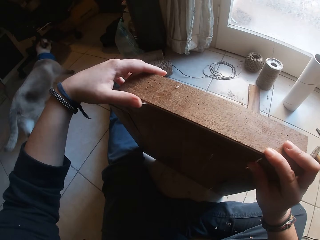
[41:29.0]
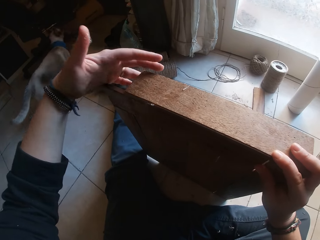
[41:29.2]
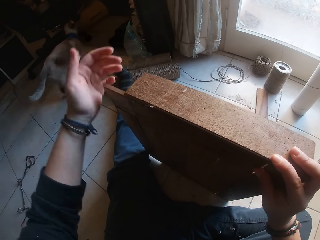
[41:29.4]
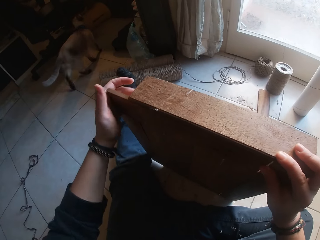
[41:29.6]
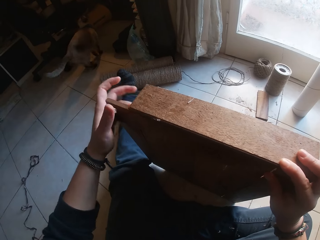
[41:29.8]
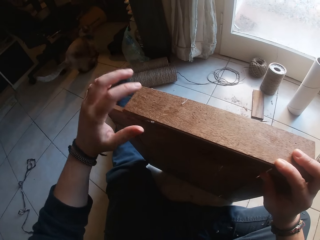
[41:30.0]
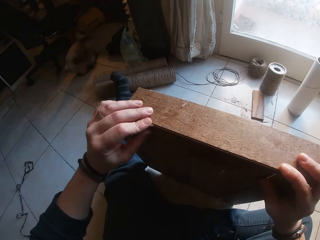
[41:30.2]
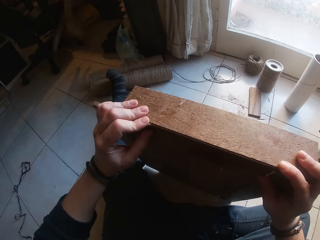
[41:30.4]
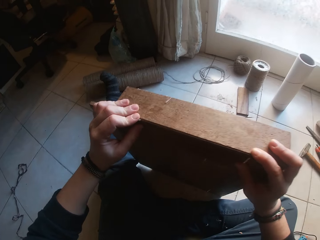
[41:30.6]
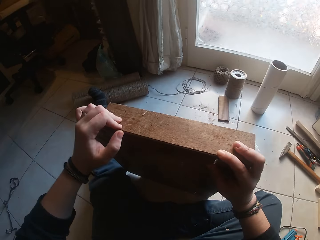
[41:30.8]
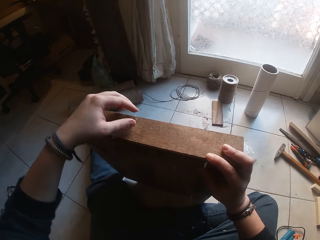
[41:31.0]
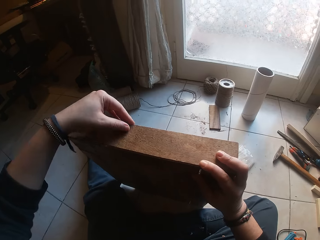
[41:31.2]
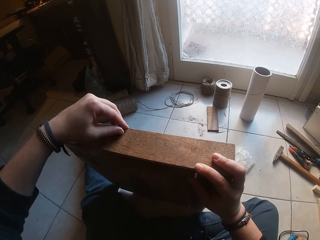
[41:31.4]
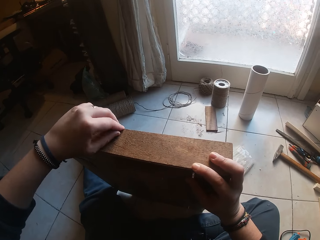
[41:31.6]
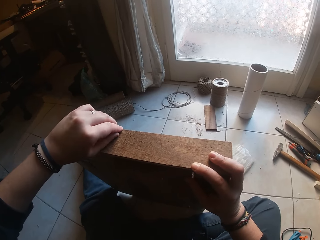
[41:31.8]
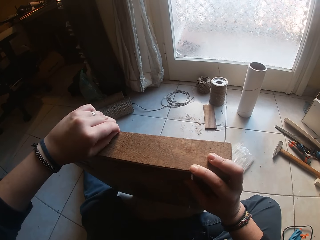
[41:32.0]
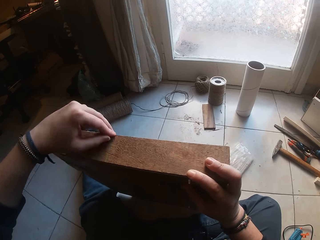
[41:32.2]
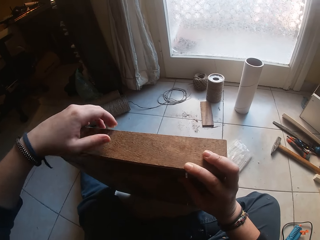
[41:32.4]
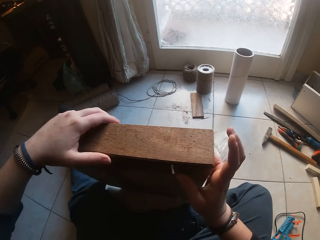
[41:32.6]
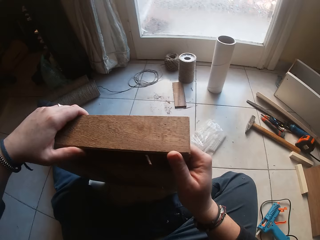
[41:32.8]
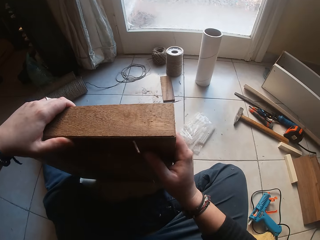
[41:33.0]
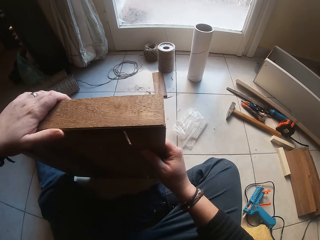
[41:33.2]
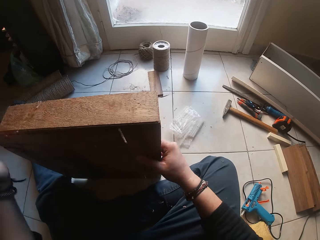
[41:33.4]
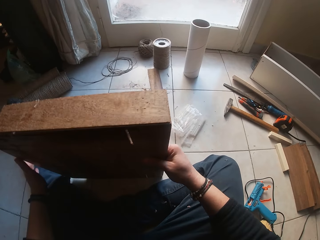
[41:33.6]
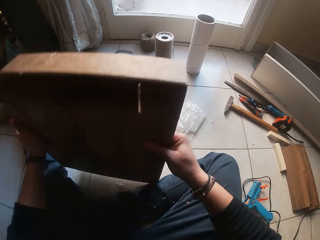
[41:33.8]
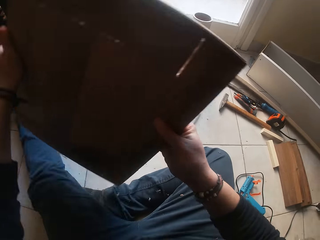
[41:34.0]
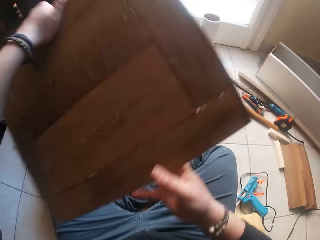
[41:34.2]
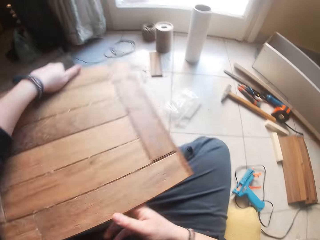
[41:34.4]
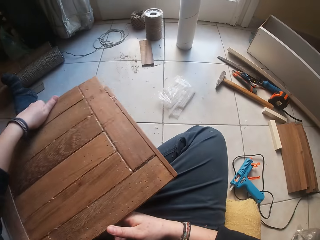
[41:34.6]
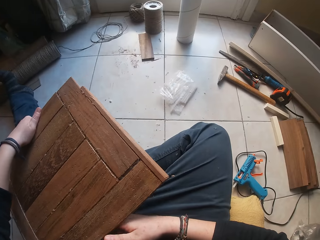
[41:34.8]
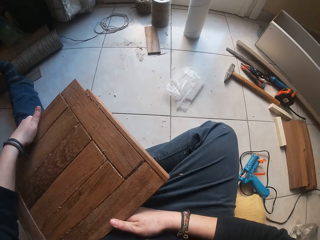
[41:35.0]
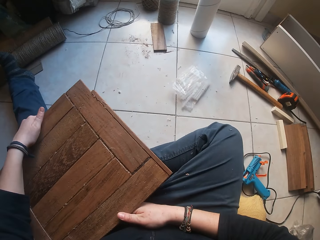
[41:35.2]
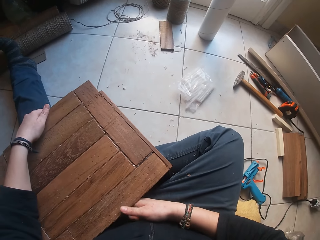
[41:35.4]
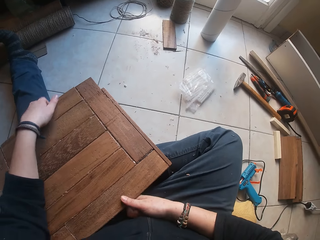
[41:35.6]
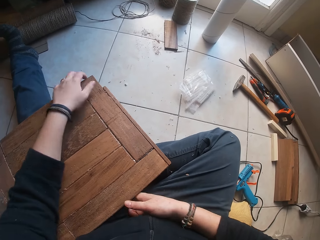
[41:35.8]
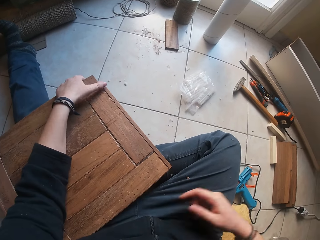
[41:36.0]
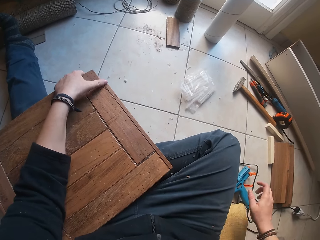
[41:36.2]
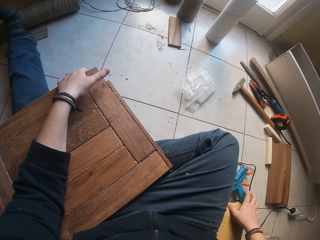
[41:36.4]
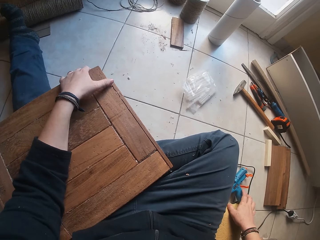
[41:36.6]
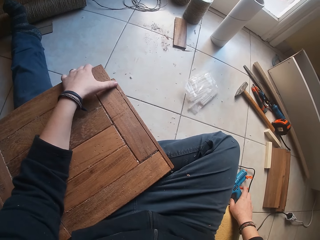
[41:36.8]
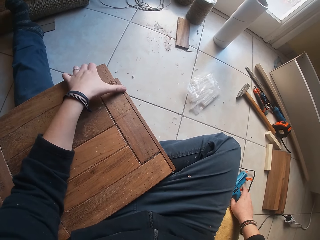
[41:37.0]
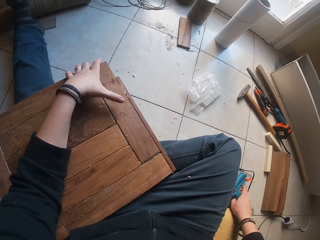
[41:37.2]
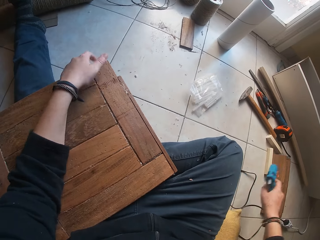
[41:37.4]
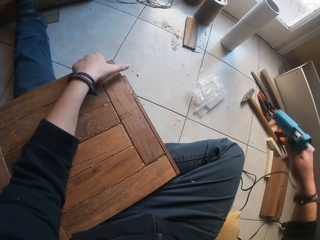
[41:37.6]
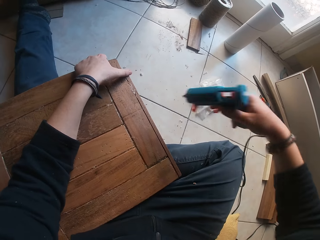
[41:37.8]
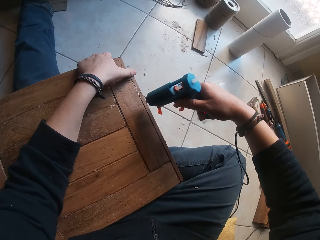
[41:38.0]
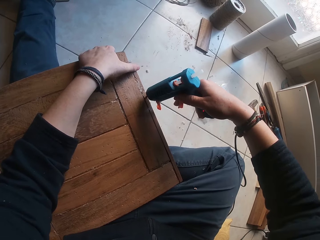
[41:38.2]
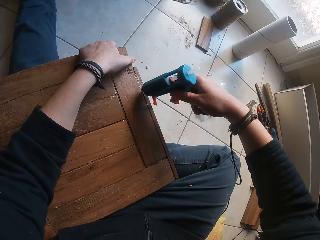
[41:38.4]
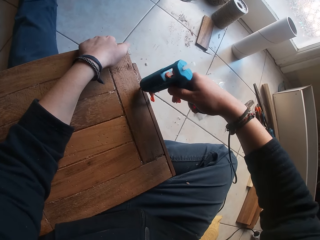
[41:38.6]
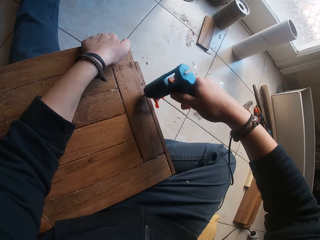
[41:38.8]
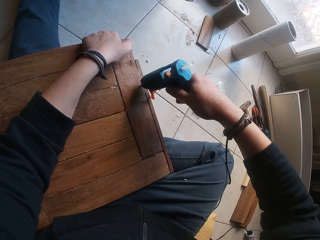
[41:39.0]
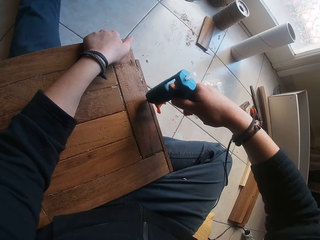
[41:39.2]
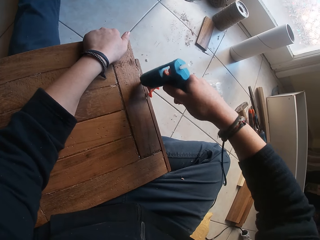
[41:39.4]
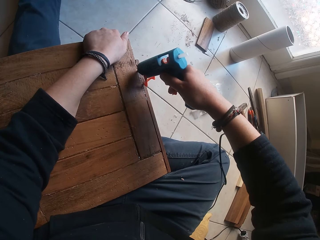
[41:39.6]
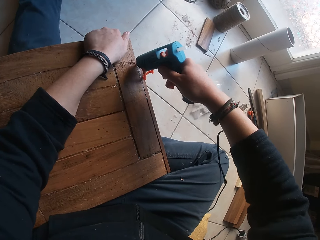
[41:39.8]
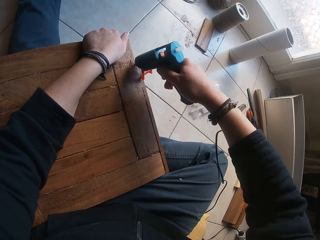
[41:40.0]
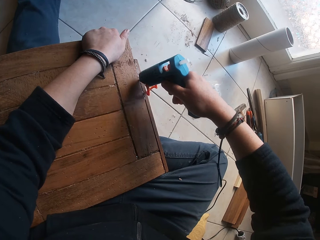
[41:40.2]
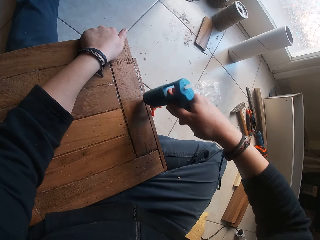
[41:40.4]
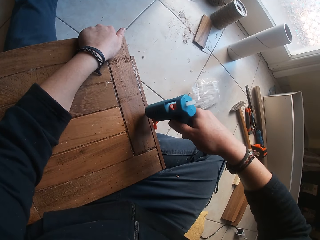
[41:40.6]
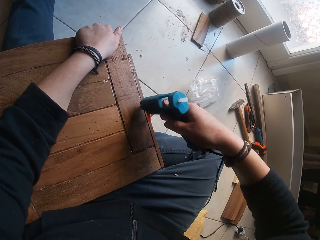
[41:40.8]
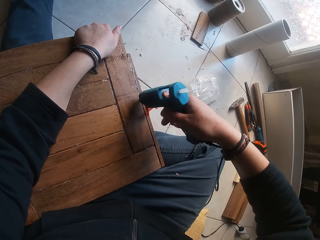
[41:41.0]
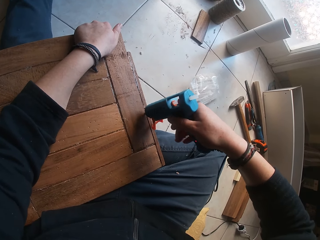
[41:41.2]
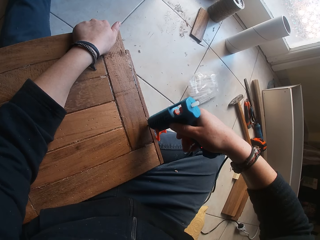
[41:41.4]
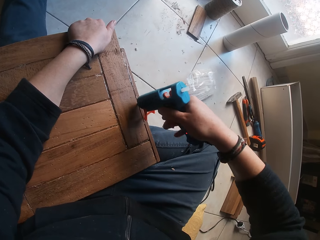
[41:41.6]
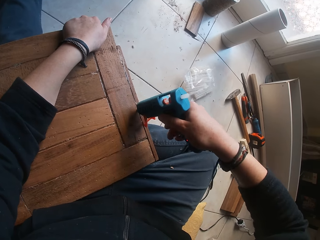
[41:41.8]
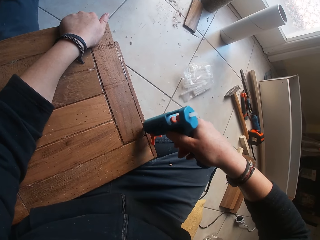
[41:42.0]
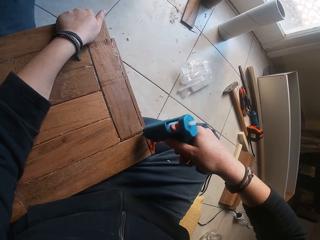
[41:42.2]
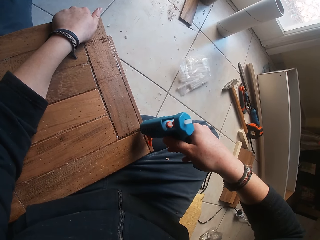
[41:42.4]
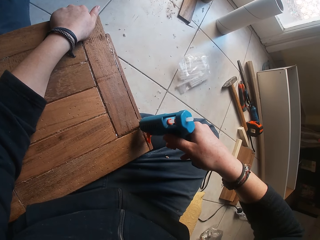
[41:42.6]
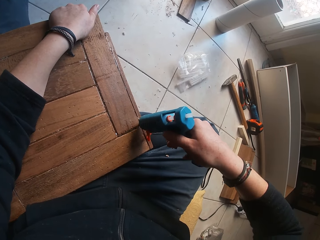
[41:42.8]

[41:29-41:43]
The camera wearer picks the piece of wood on the floor with both hands. He turns the wood. He drops the piece of wood on his legs. He picks the glue gun on the floor with his right hand. He applies gum to the piece of wood on his leg.

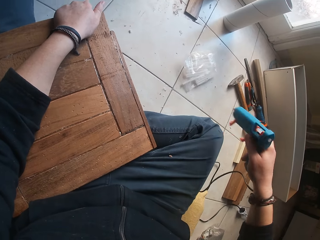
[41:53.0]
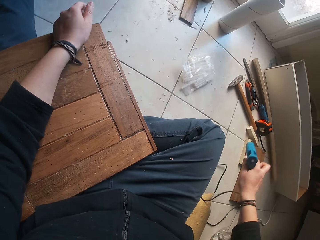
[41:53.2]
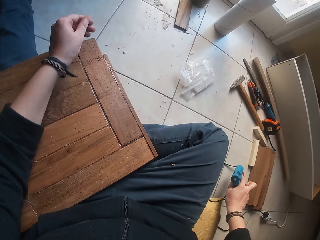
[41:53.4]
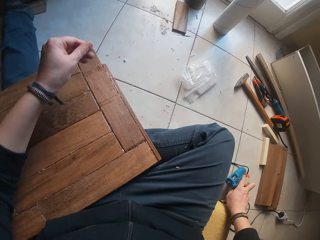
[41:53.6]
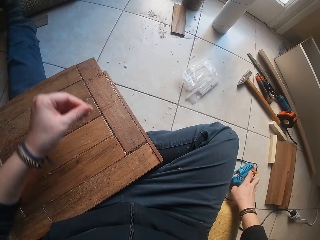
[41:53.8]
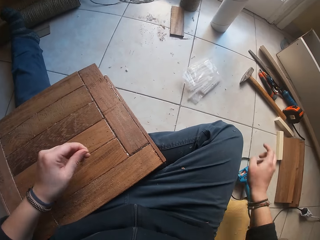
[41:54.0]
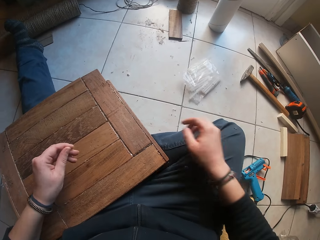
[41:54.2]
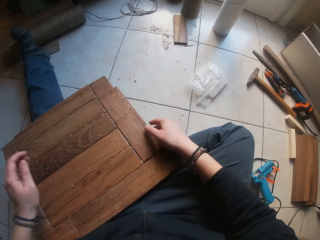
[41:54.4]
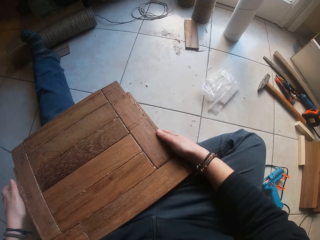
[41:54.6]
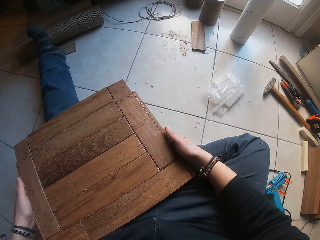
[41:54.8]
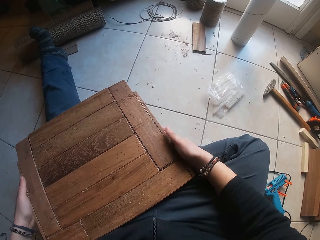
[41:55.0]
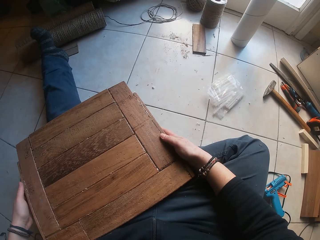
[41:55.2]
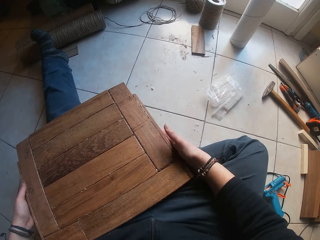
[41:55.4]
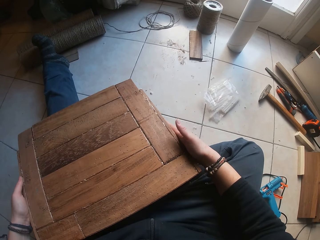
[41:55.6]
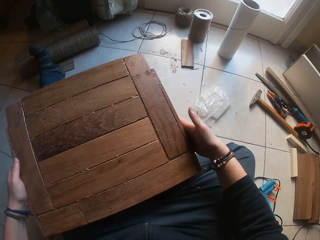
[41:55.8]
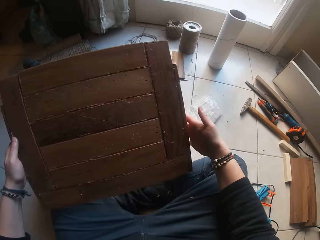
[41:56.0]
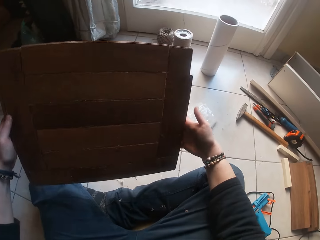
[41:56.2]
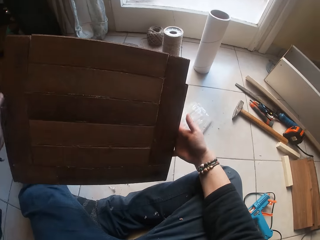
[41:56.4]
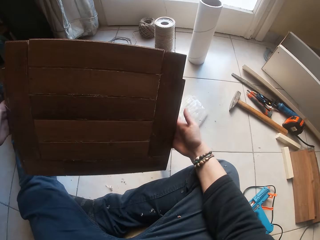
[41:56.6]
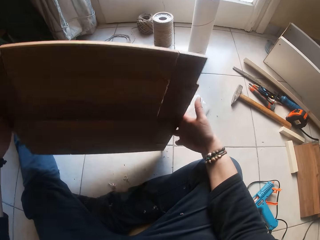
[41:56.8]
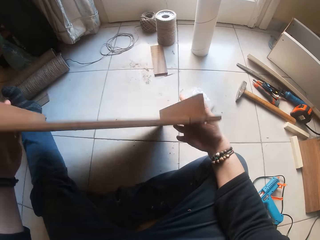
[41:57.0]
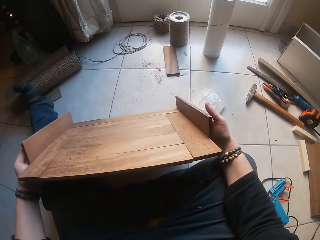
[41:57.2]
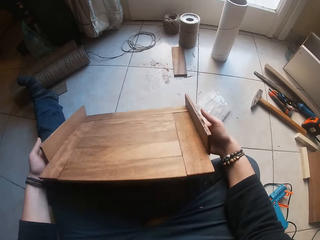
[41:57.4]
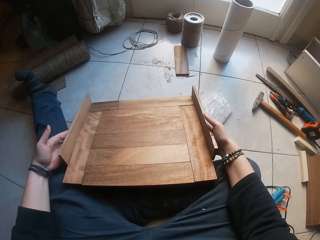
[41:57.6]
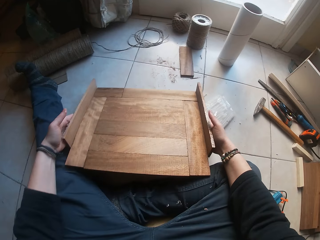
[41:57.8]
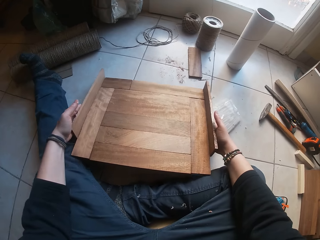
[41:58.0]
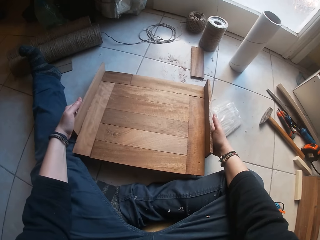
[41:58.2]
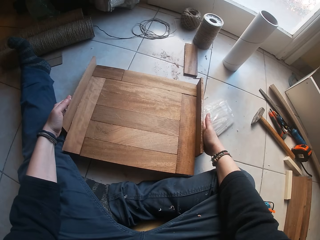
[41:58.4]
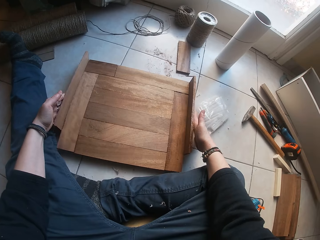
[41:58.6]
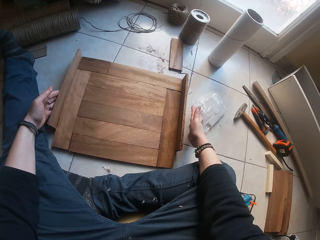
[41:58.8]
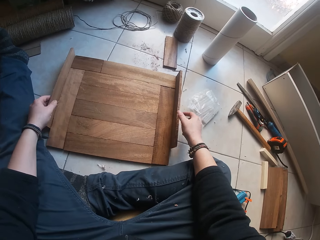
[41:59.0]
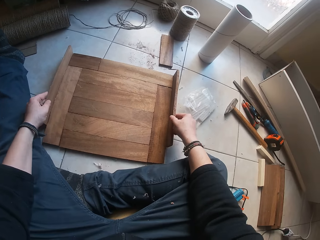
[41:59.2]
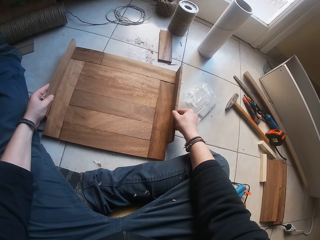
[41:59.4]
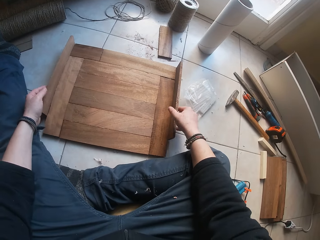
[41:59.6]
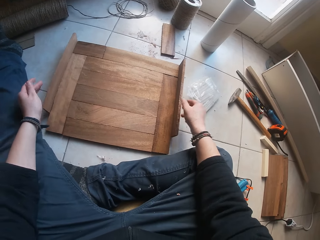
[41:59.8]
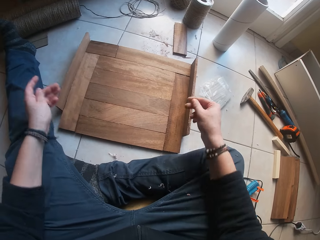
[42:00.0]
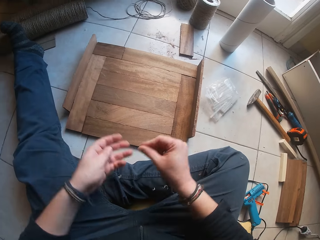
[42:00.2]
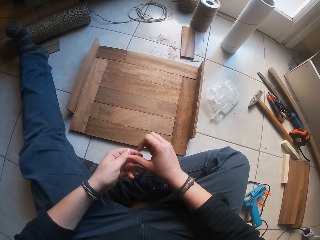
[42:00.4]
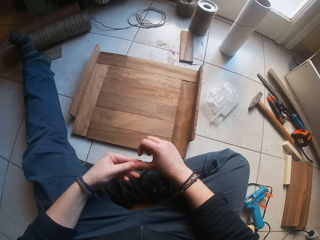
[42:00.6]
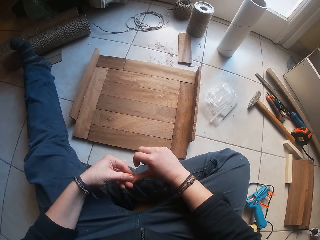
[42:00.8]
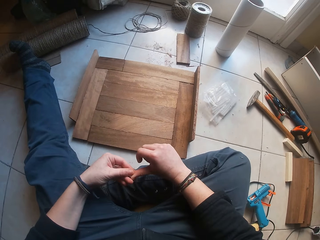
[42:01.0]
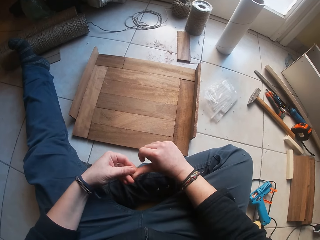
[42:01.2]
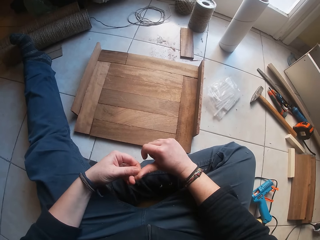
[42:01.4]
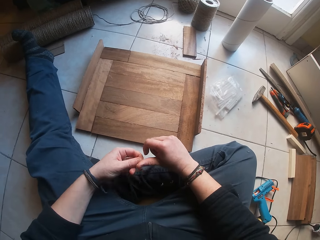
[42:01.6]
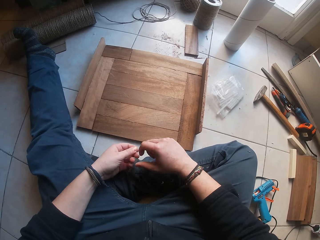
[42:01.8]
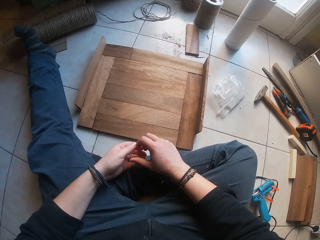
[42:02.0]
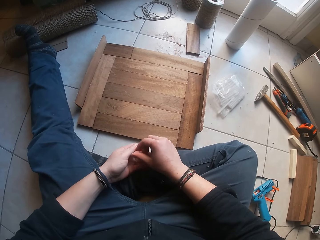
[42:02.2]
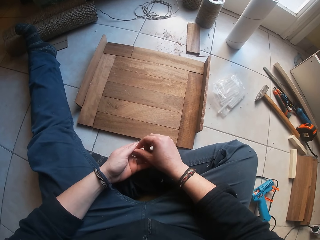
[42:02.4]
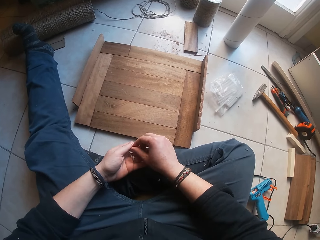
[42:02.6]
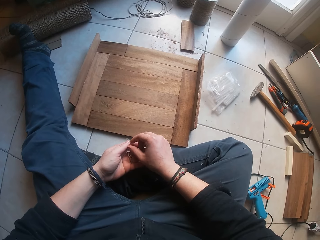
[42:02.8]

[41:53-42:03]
The camera wearer drops the glue gun on the floor. He carries the piece of wood on his legs with both hands. He lifts the wood. He turns the wood. He drops the piece of wood on the floor. He holds the screw.
